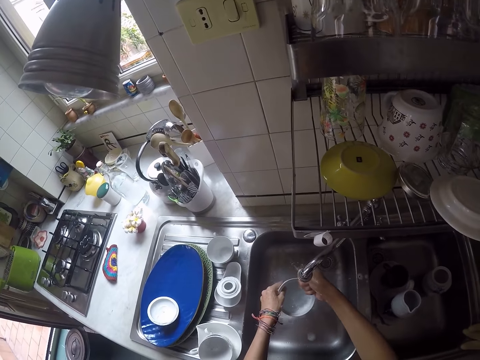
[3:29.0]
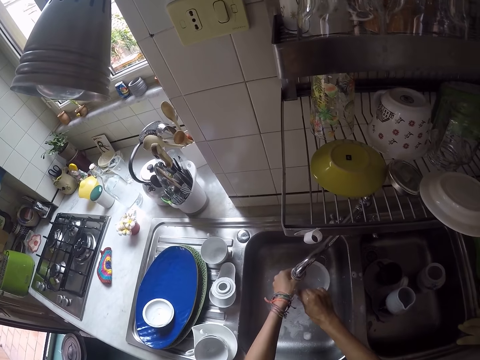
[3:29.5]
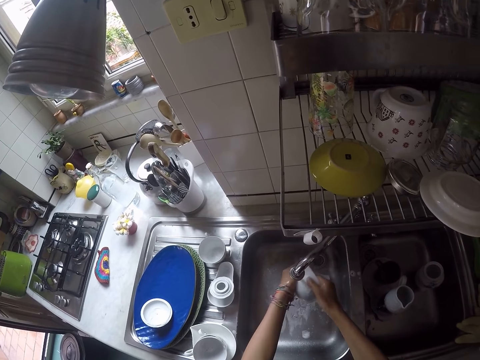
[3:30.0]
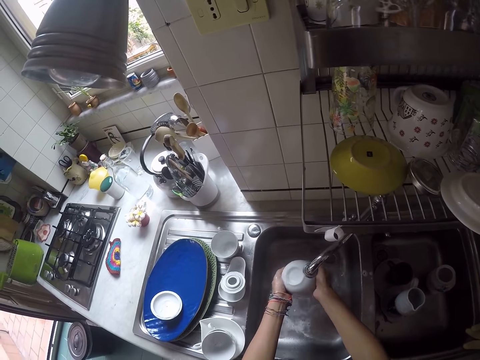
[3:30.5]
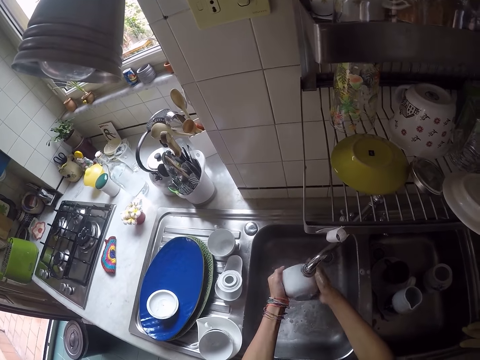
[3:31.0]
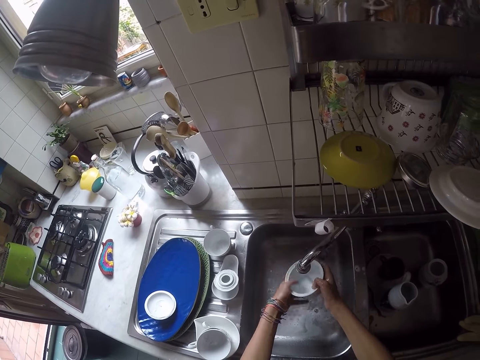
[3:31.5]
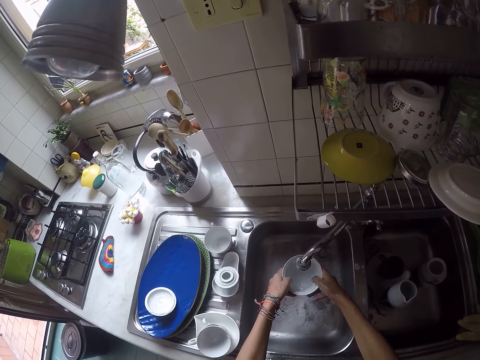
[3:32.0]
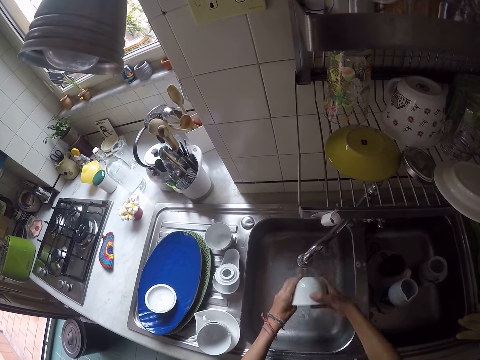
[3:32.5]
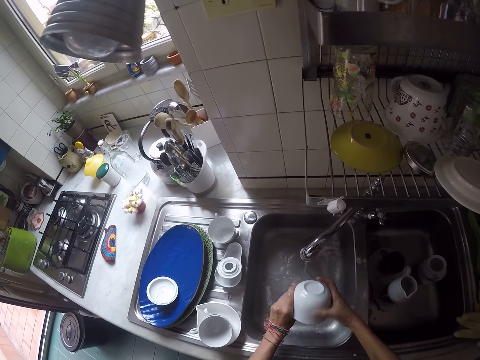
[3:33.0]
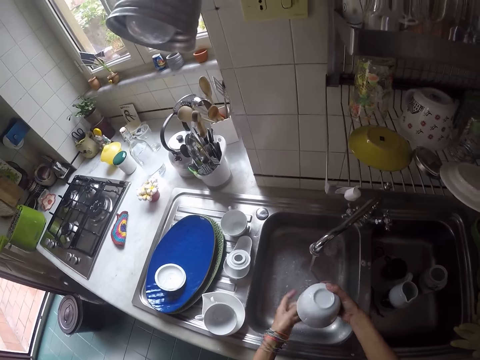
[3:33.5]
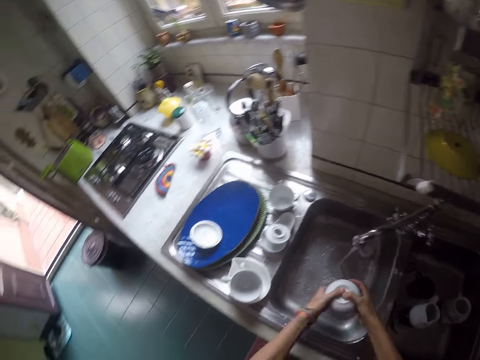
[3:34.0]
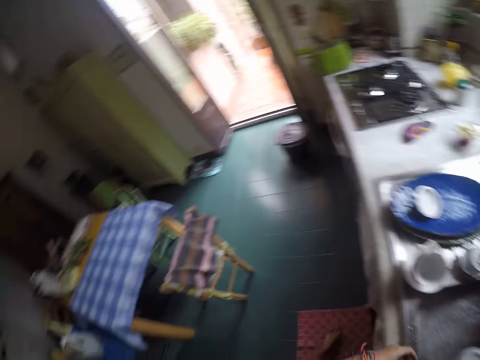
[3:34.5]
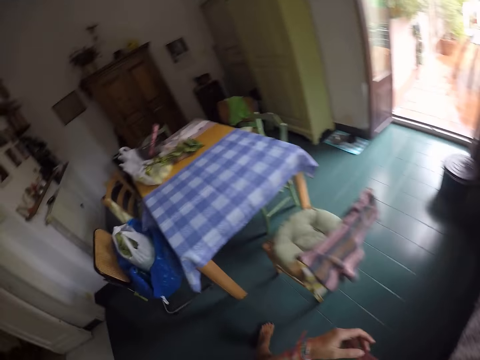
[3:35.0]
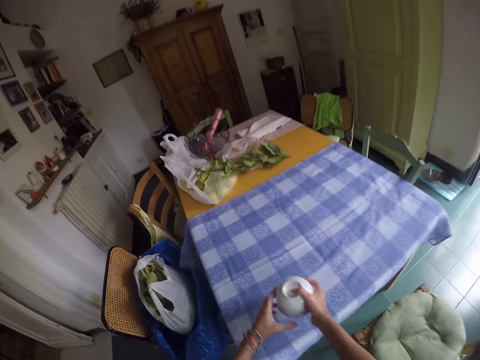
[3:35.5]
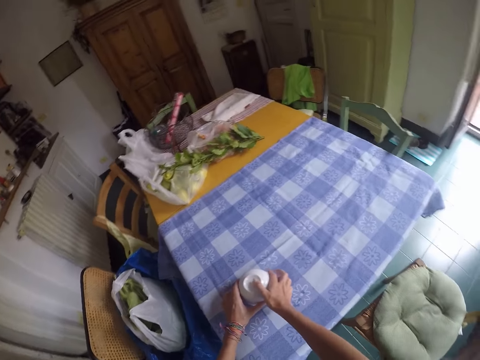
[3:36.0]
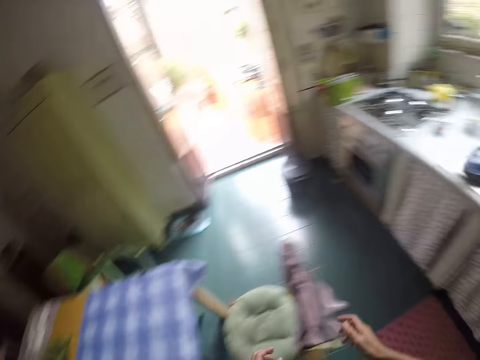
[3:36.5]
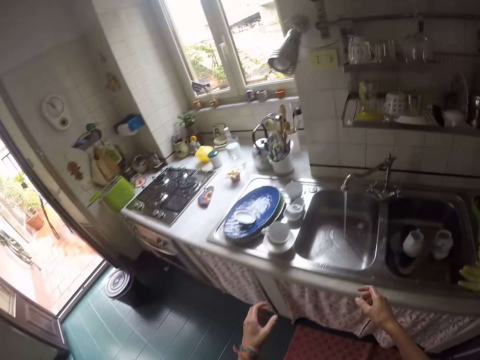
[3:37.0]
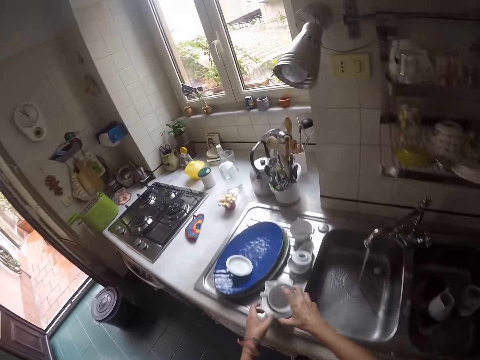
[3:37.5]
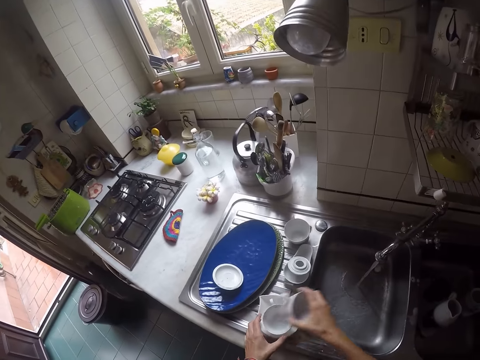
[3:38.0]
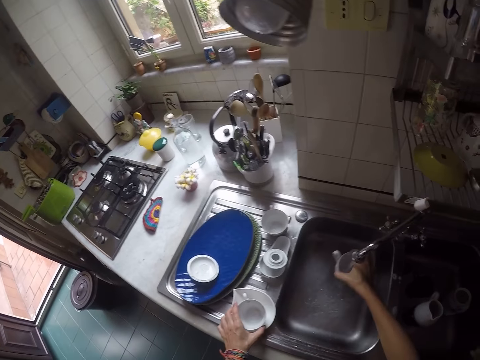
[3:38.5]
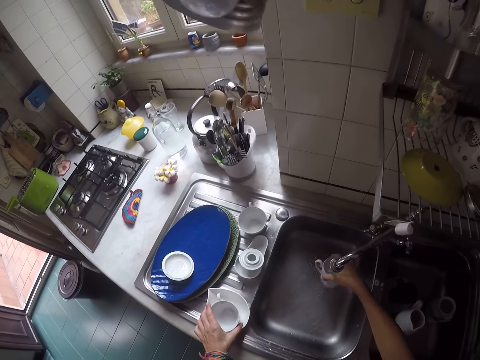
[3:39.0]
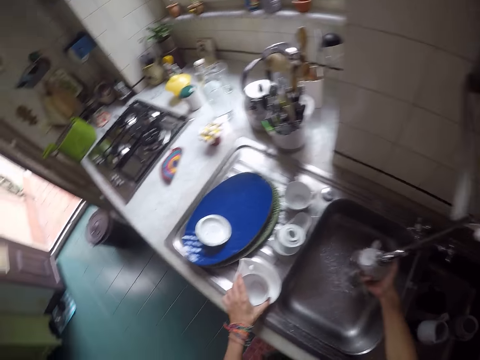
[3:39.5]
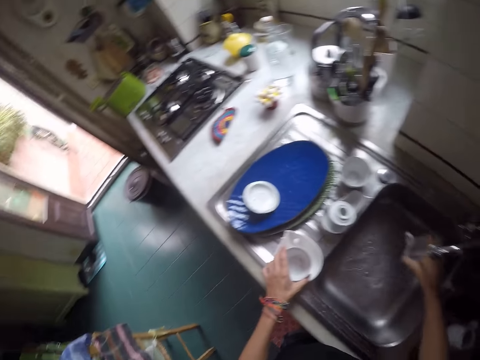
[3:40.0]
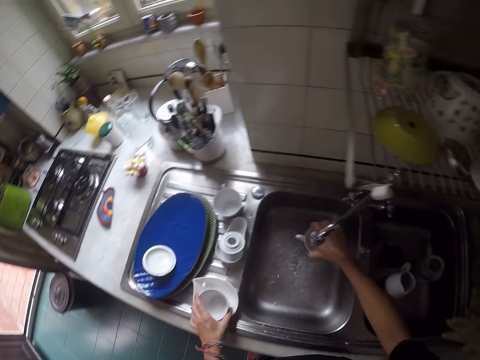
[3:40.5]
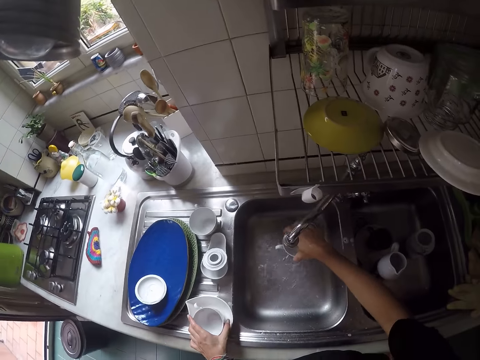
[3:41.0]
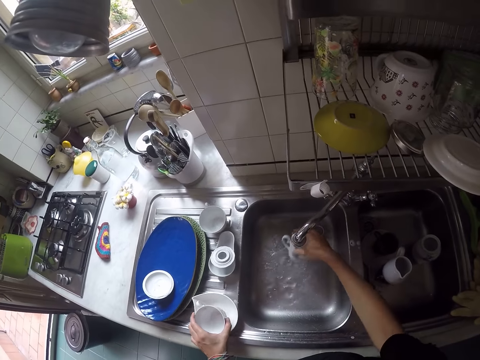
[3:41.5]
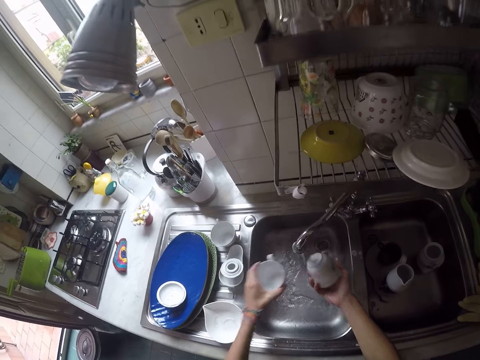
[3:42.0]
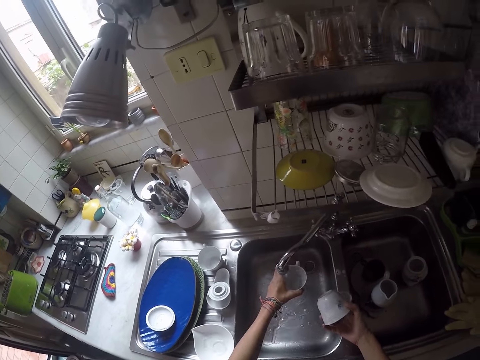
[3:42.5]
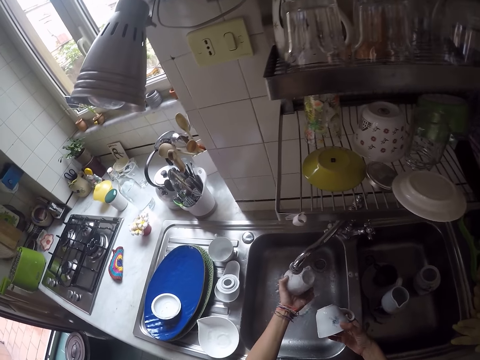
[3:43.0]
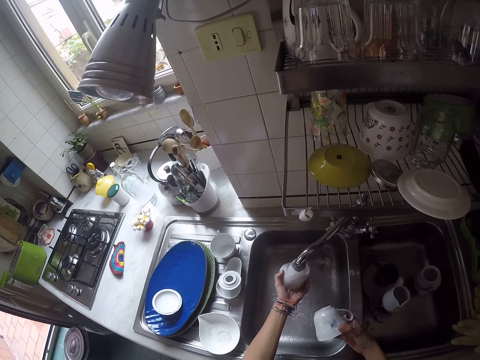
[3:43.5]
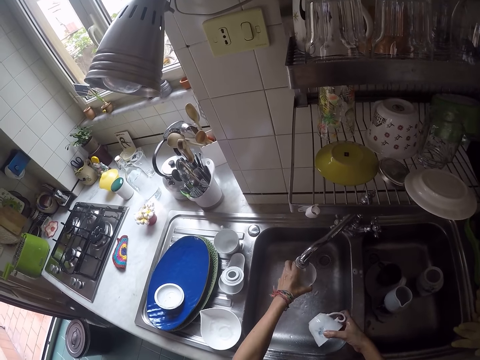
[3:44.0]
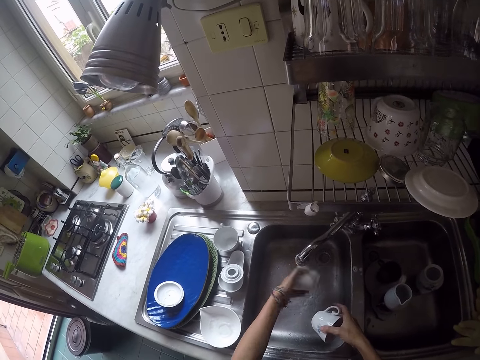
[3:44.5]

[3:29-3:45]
The camera wearer rinses the utensils. They put the bowl on a table. They take a cup on the sink slab. They rinse the cup. They rinse another cup.

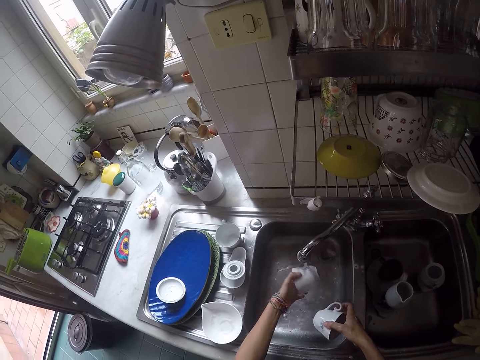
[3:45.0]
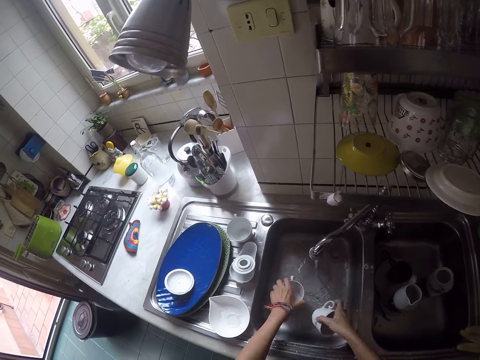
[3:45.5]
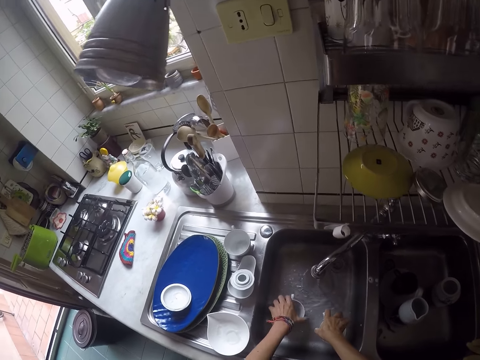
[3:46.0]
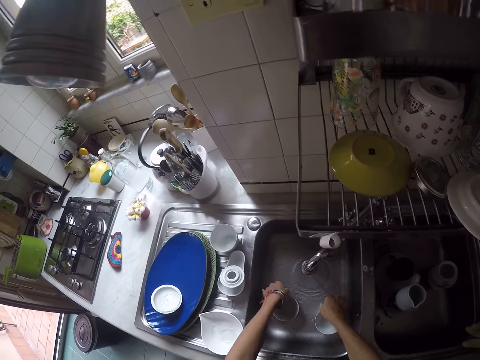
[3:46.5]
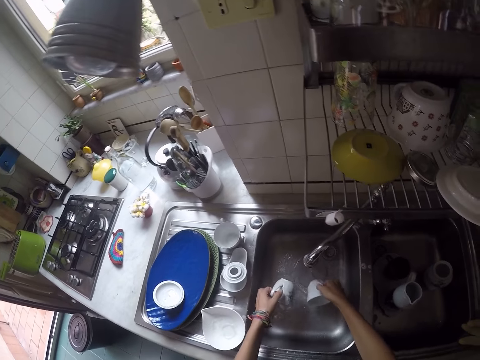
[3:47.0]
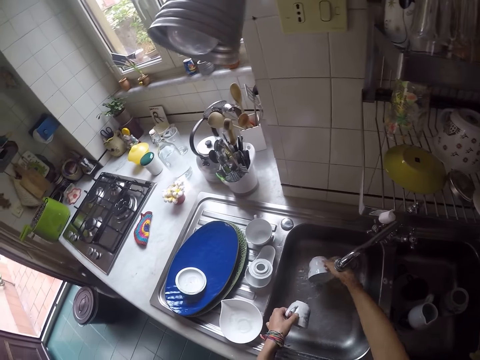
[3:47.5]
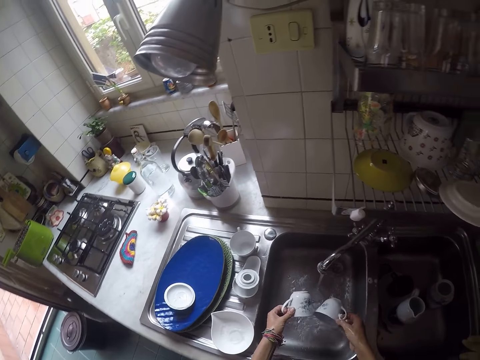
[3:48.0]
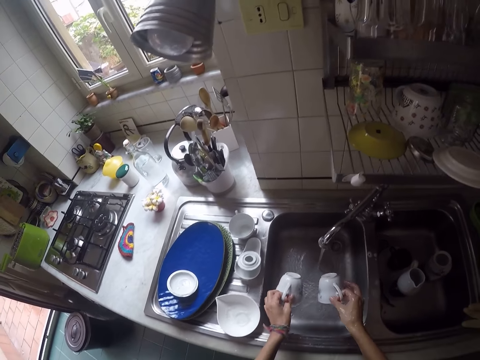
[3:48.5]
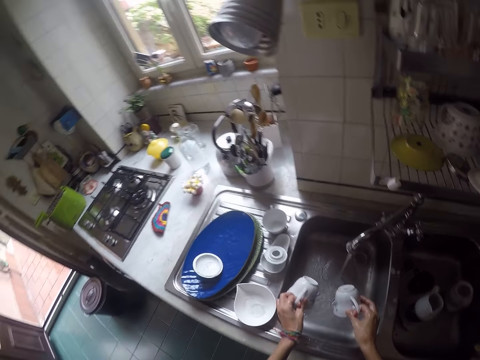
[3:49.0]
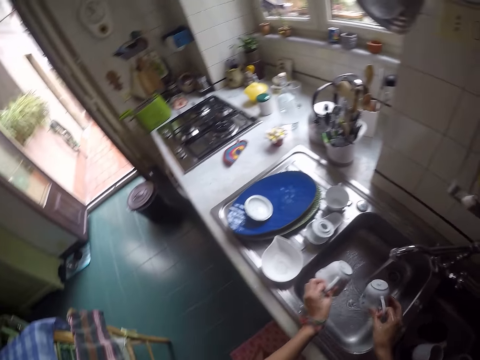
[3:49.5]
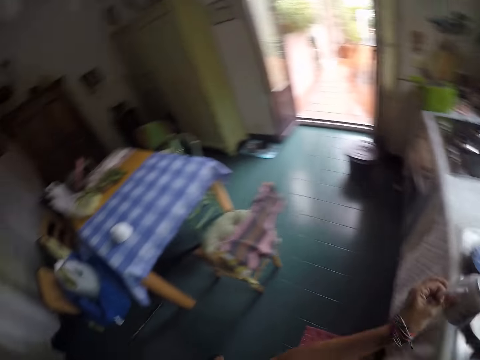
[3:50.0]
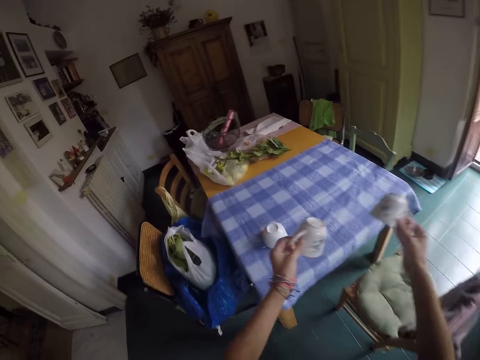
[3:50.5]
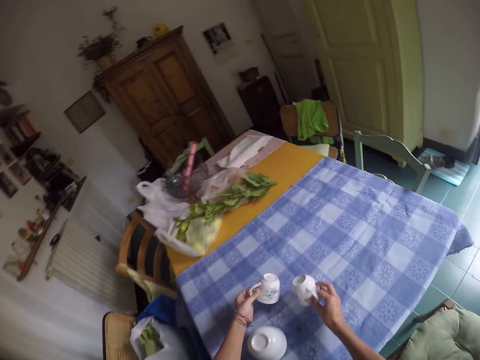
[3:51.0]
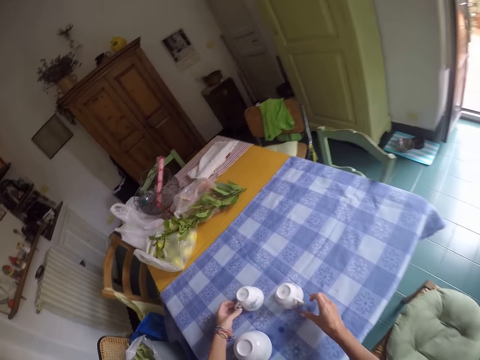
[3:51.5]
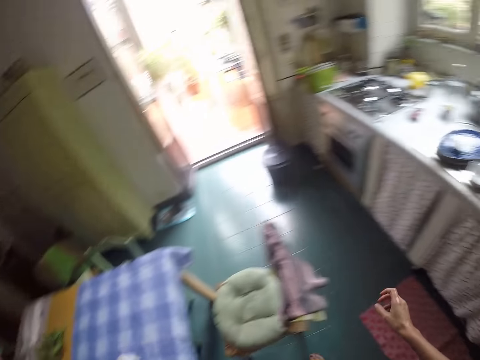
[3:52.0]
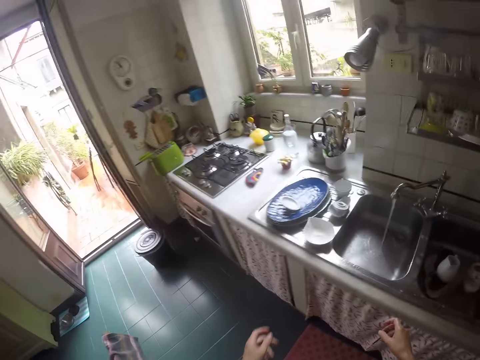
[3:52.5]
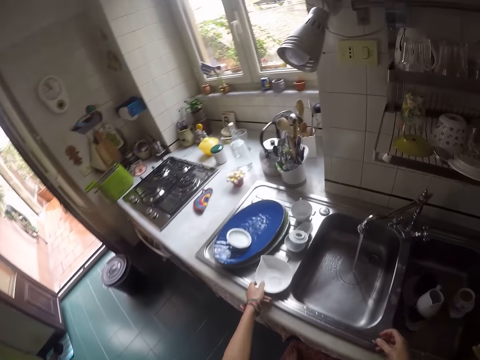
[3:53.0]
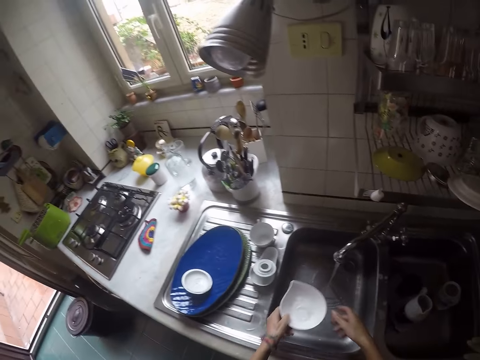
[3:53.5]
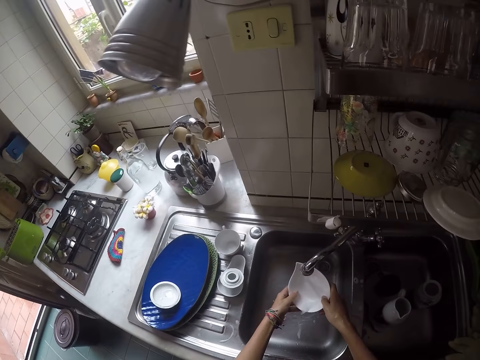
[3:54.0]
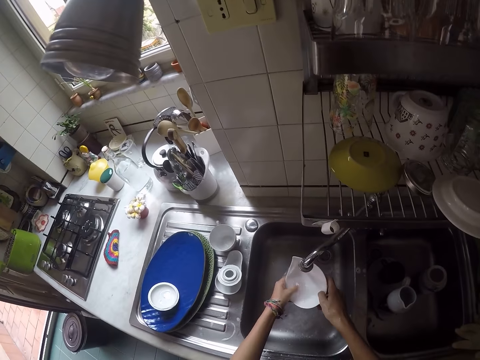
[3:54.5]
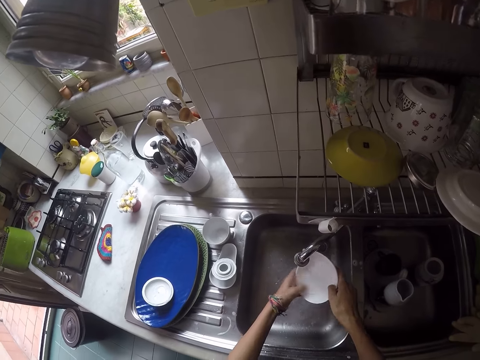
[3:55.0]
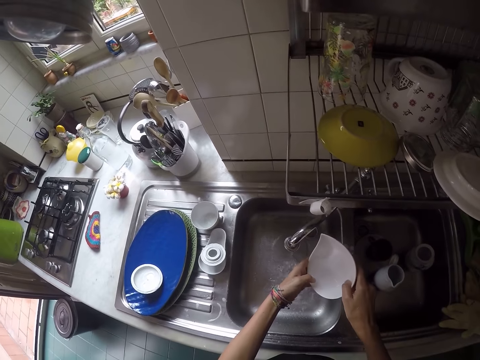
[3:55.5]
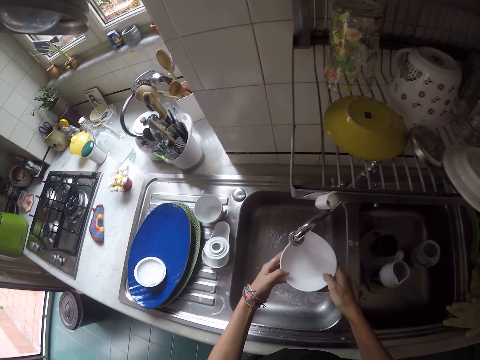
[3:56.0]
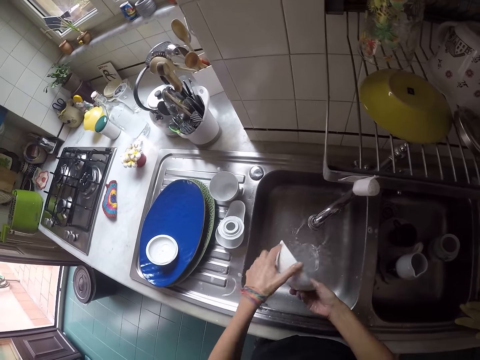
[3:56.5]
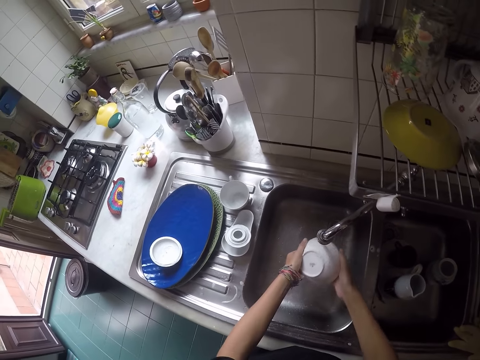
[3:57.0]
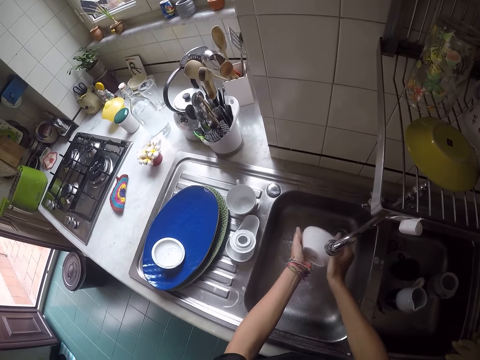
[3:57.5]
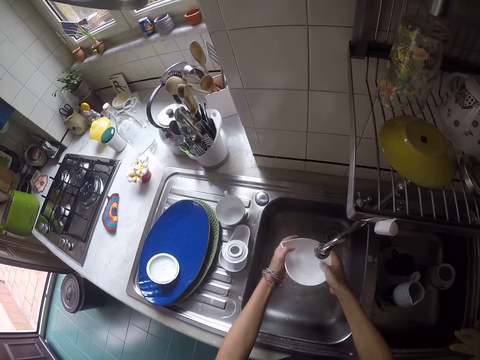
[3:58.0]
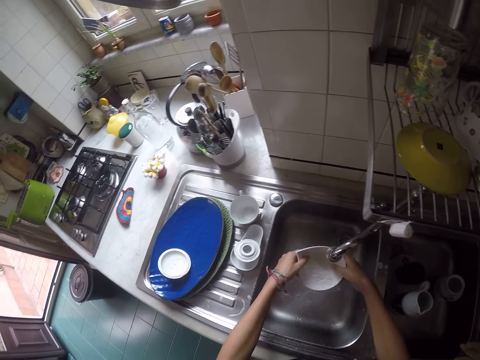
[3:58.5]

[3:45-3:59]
The camera wearer puts the cups in the sink. They take the cups, rinse the cups, and put the cups on the table. They take a bowl and rinse the bowl.
